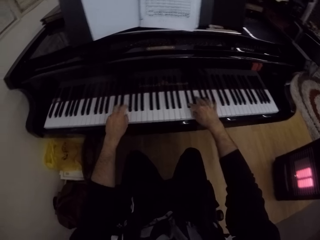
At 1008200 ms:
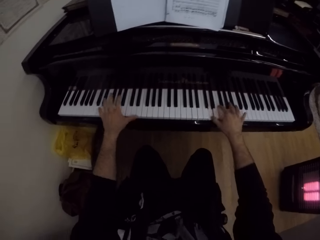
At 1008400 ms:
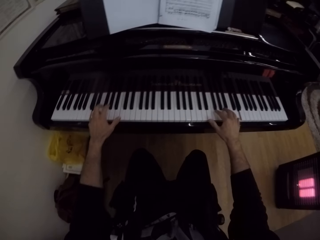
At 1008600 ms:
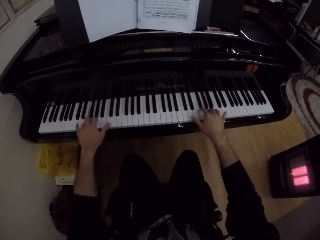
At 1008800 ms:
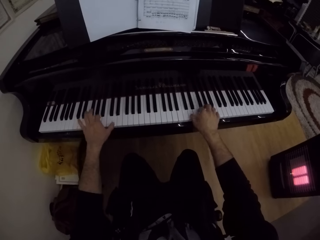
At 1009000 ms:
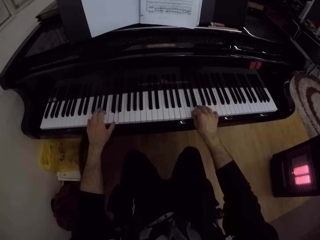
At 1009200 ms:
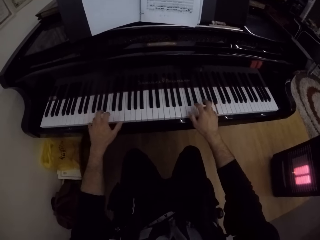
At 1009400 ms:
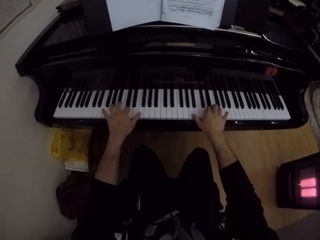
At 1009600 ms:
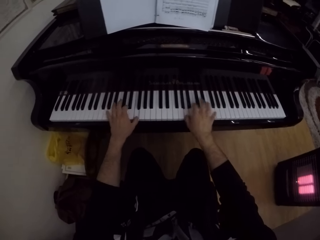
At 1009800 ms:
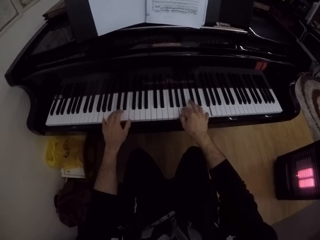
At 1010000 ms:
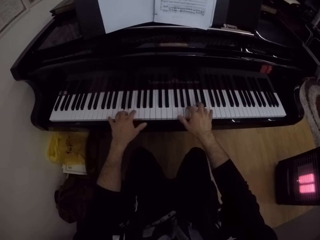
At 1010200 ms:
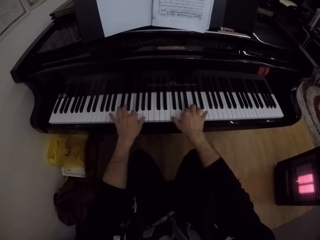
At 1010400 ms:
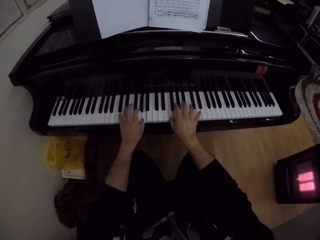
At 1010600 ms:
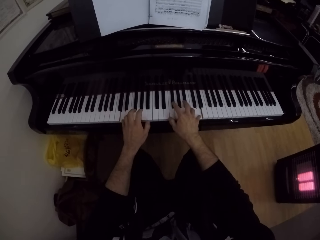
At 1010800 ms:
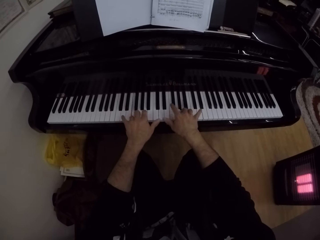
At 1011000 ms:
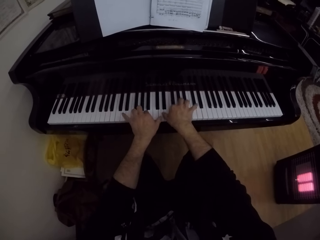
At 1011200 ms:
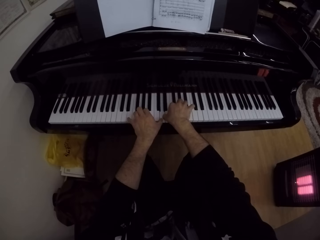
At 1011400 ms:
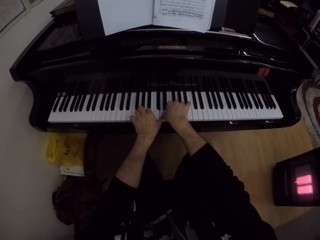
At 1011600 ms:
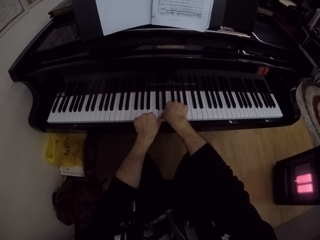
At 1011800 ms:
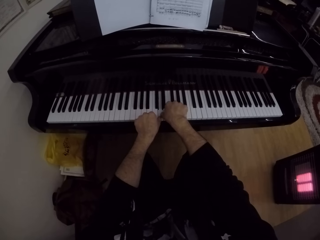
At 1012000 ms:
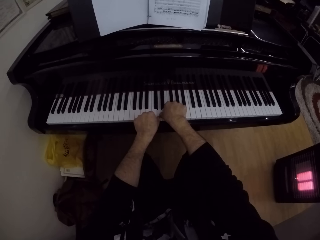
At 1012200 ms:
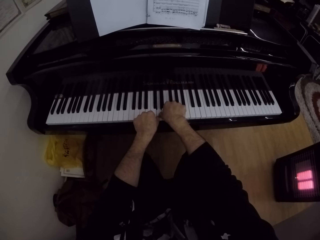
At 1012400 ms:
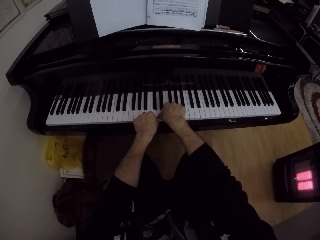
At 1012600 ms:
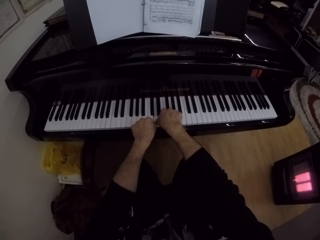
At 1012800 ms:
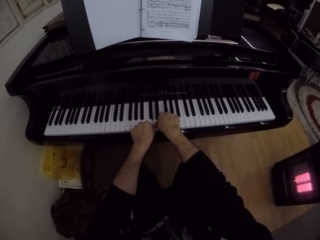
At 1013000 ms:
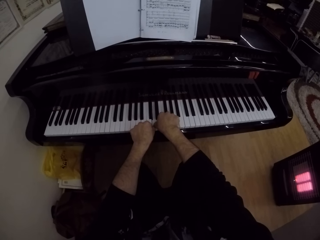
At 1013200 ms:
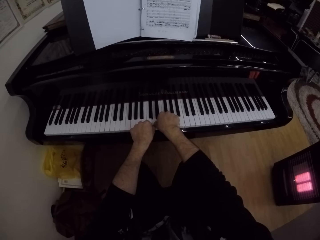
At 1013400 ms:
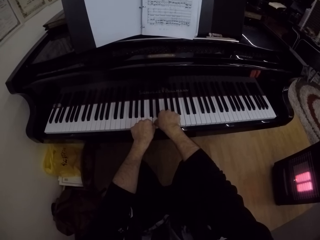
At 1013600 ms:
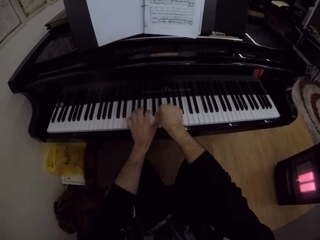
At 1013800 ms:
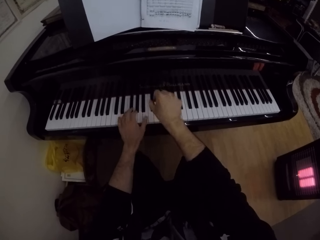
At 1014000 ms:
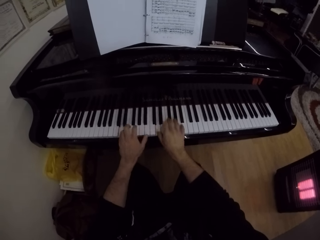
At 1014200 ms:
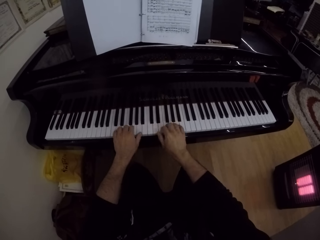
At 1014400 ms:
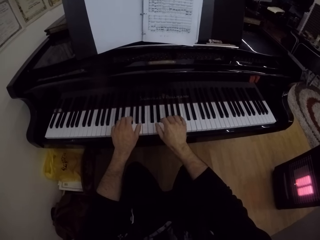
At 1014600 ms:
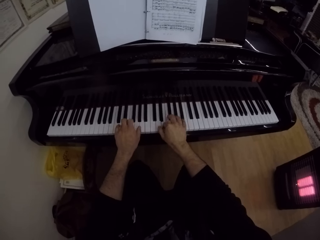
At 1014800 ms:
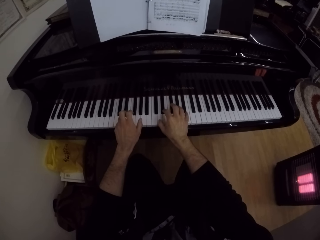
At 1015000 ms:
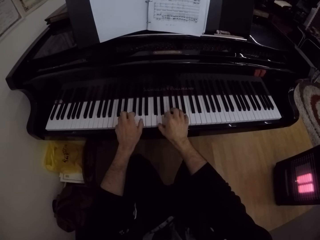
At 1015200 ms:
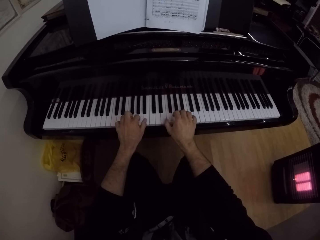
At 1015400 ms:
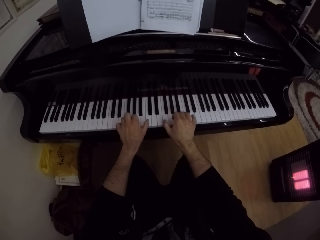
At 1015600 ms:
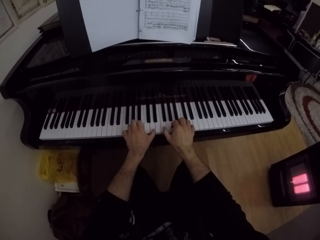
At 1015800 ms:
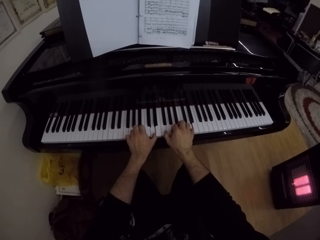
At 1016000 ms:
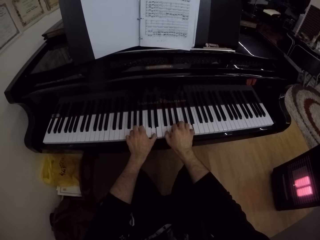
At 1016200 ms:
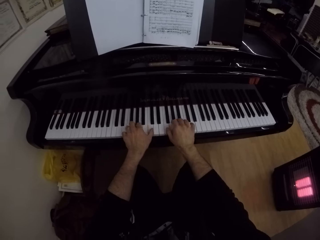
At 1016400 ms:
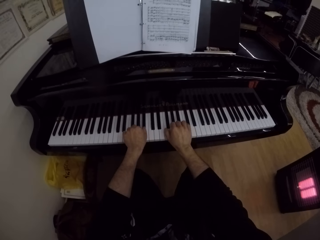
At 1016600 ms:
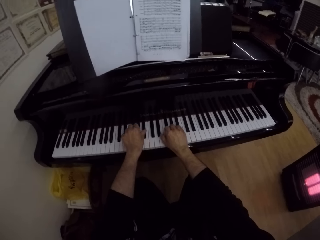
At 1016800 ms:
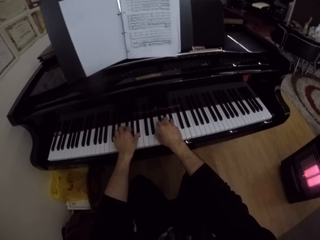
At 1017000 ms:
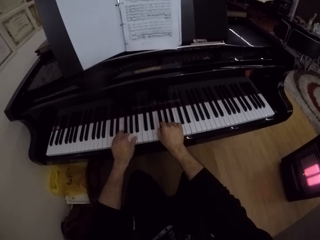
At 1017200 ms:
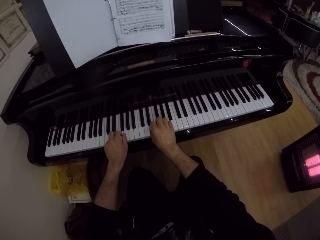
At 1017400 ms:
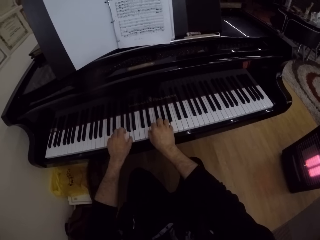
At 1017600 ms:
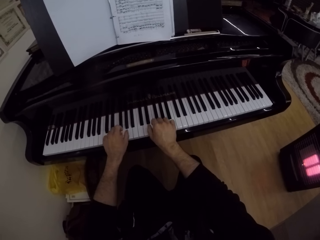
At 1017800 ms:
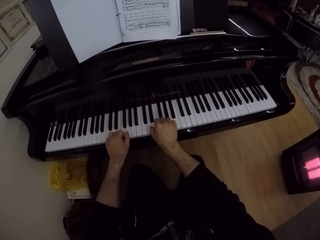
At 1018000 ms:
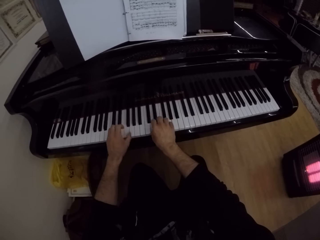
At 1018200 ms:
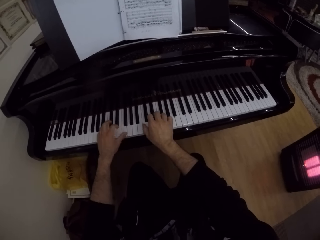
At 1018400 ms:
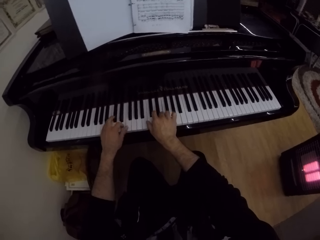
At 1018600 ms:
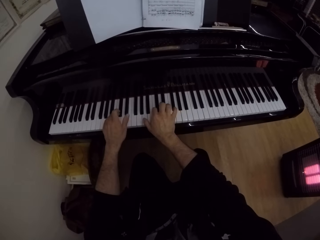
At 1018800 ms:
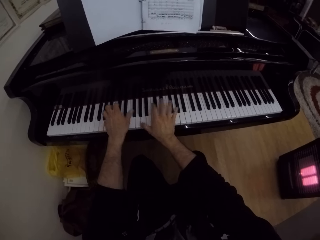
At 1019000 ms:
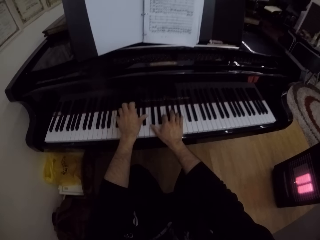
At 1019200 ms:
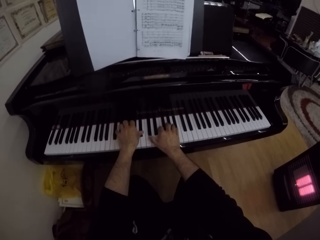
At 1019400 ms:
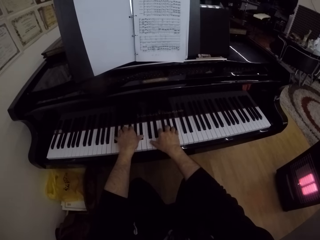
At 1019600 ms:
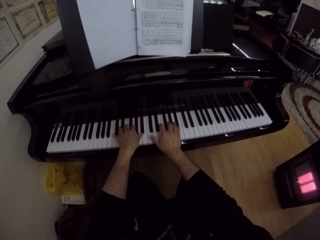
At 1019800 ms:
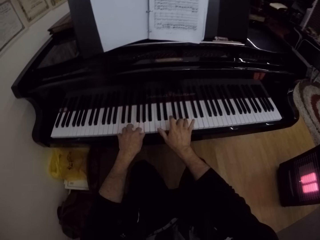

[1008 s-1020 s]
The camera wearer holds the keyboard with hands. They play the keyboard with both hands.

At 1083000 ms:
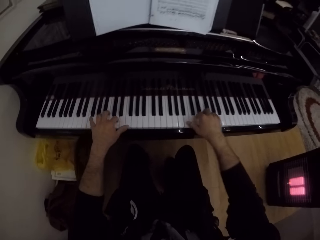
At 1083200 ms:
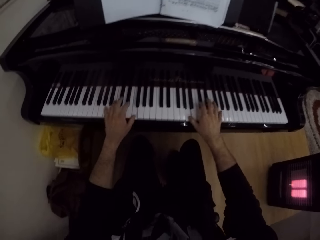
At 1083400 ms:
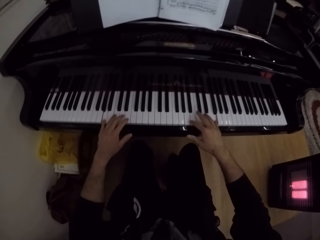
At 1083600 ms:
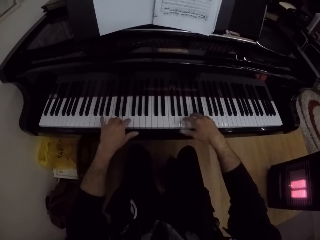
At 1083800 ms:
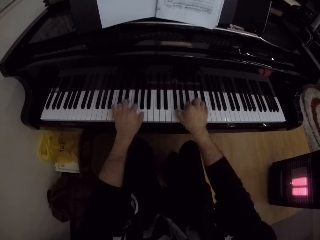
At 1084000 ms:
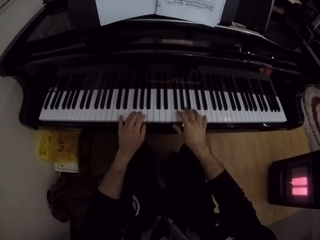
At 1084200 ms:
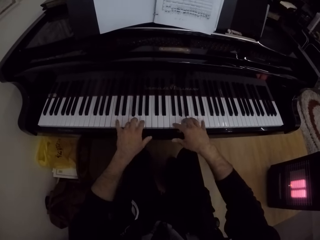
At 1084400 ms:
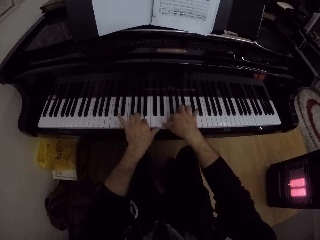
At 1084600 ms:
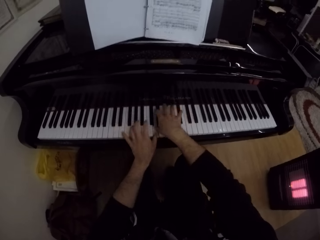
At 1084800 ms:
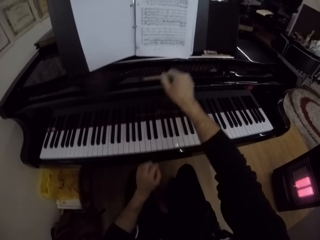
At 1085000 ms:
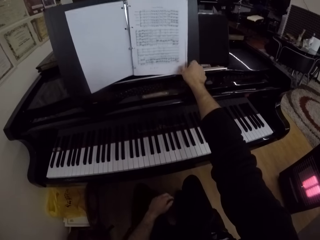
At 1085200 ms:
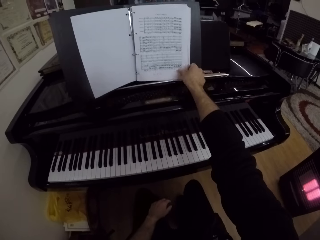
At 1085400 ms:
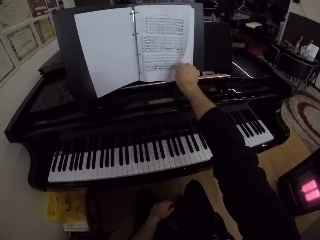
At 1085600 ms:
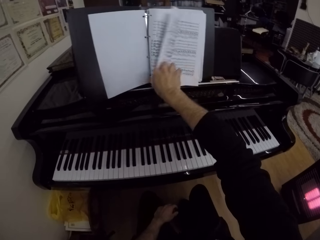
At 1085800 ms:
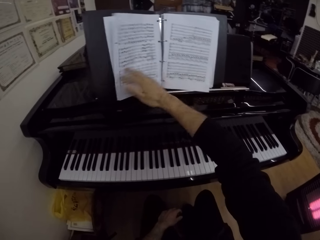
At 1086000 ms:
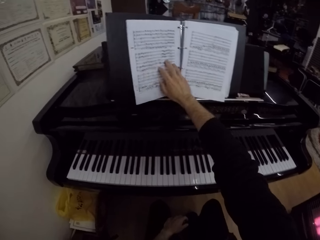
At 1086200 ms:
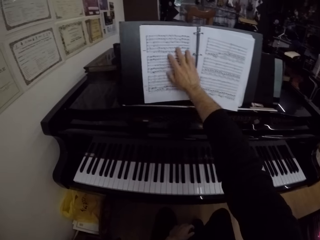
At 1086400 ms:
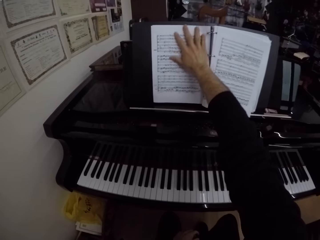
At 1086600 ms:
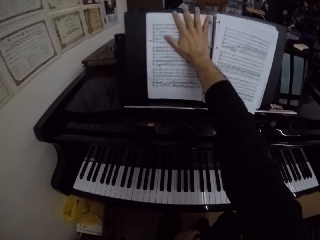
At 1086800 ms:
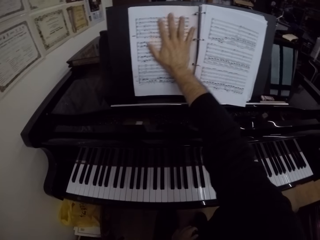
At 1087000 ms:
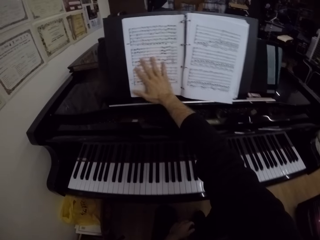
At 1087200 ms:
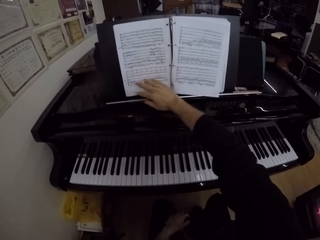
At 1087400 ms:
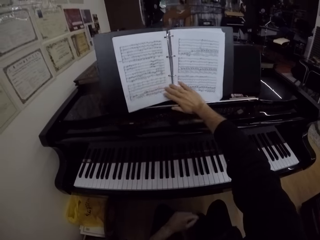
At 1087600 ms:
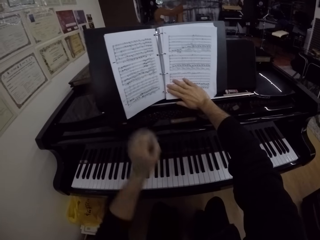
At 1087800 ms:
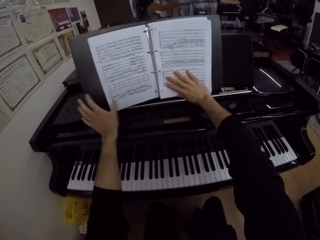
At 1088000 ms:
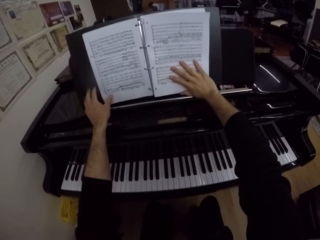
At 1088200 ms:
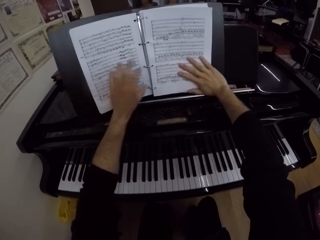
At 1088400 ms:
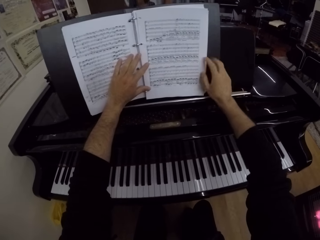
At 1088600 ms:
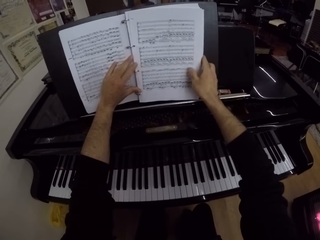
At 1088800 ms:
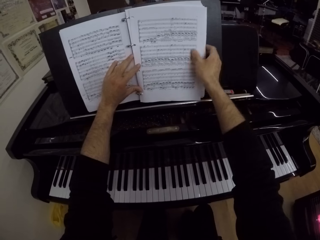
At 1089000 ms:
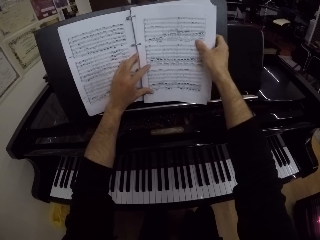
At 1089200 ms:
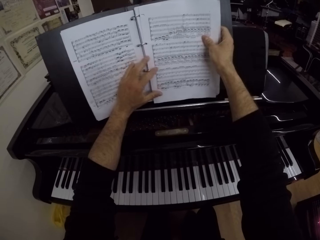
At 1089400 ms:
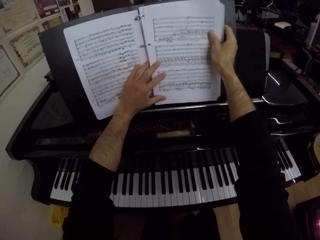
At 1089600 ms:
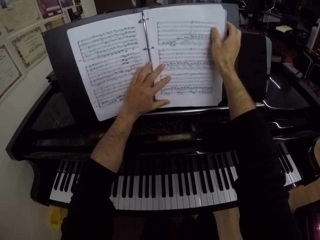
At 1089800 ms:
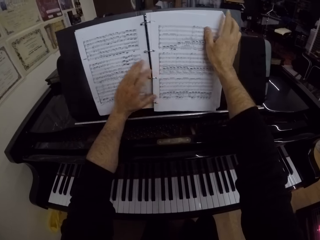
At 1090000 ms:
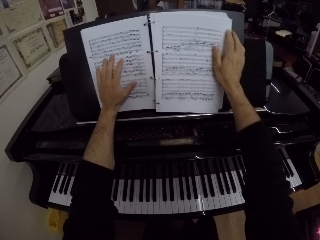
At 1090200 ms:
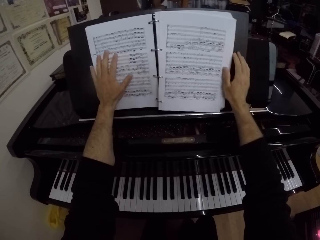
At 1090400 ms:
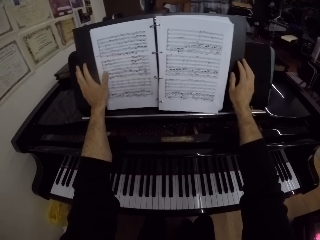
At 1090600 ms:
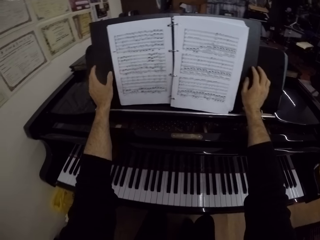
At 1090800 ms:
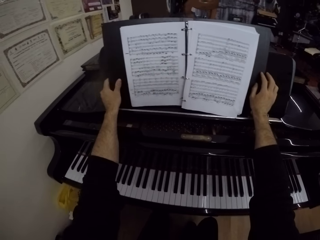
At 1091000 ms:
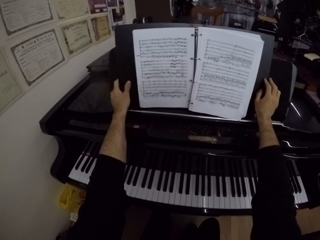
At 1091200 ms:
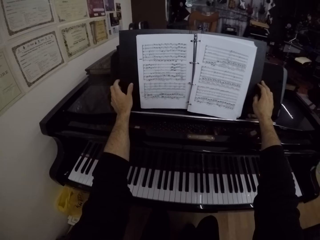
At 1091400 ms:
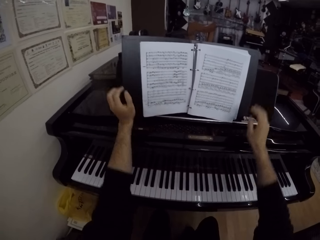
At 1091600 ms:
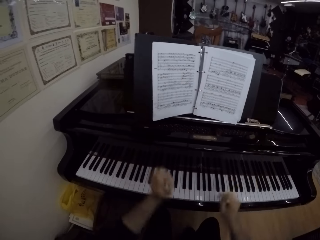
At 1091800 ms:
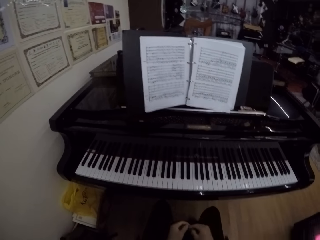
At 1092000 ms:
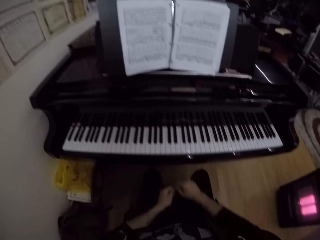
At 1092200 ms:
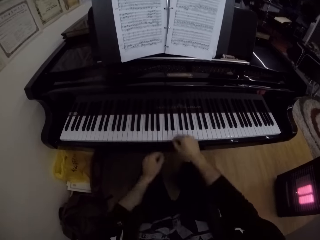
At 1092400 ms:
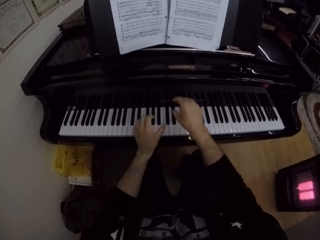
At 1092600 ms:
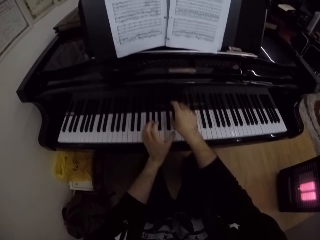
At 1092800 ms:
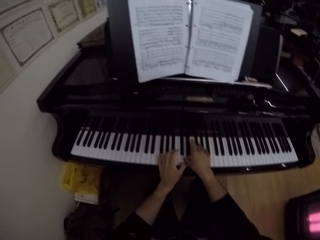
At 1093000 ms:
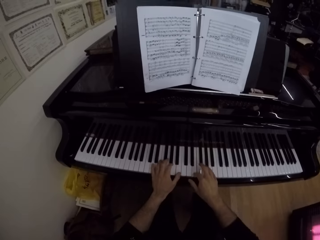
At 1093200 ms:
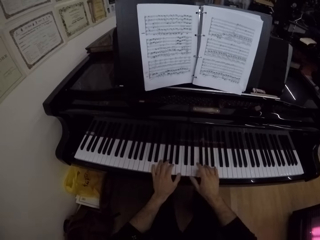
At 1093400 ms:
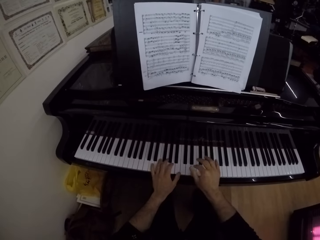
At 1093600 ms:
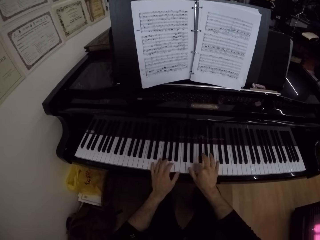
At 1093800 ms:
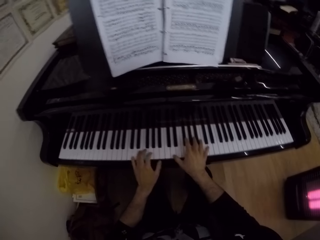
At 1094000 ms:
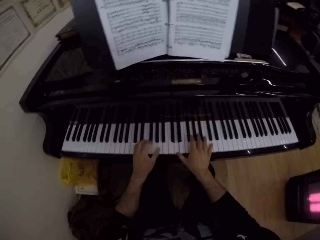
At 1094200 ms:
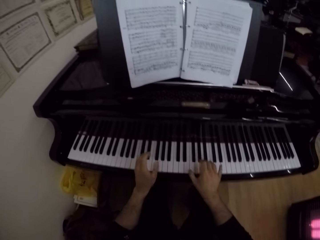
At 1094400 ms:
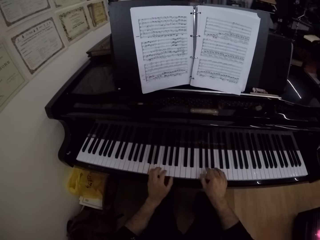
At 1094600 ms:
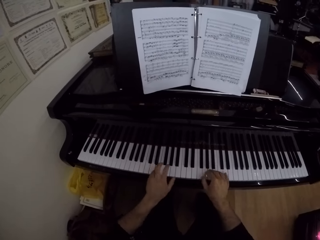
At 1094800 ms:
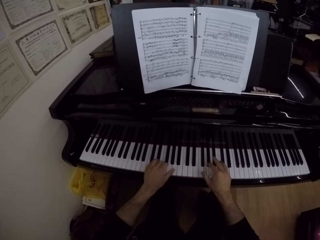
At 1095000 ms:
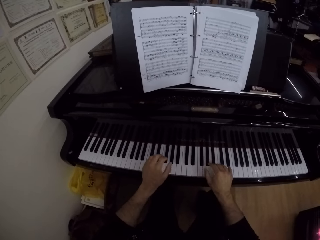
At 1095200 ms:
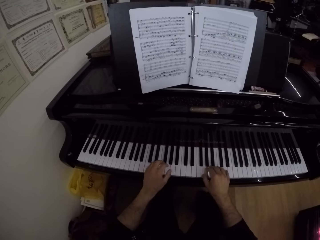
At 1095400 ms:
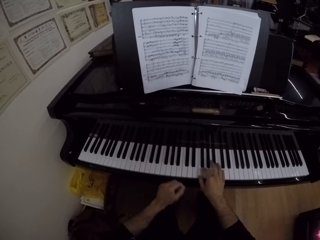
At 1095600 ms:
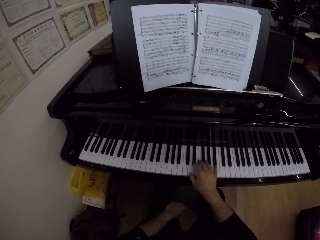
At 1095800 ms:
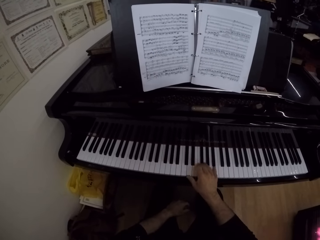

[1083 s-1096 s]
The camera wearer removes his right hand from the piano. He opens a page in a manuscript with his right hand. He peruses the book with the right hand. He straightens the book with the right hand. He adjusts the book with both hands. He holds the book with both hands. He moves both hands. He plays the piano with both hands.
